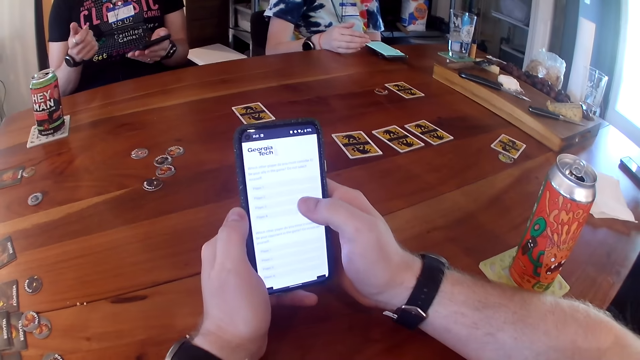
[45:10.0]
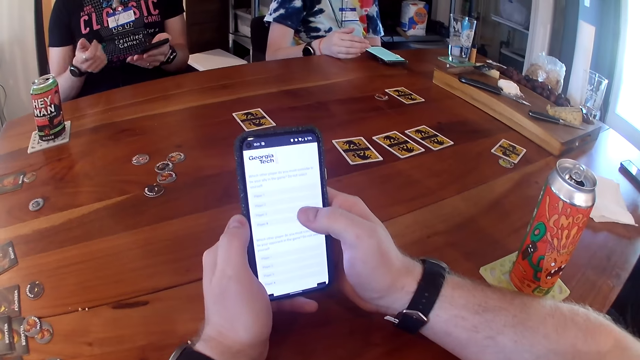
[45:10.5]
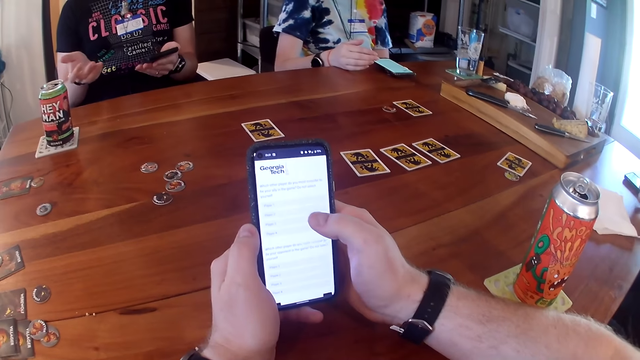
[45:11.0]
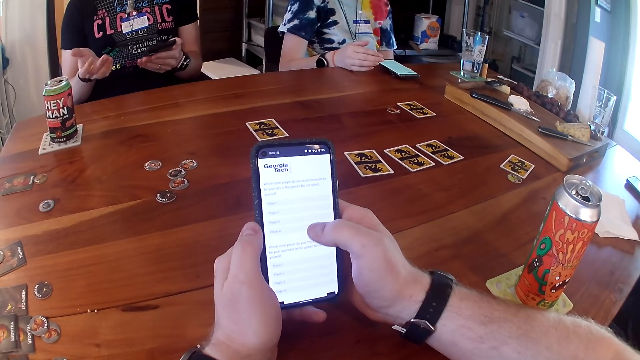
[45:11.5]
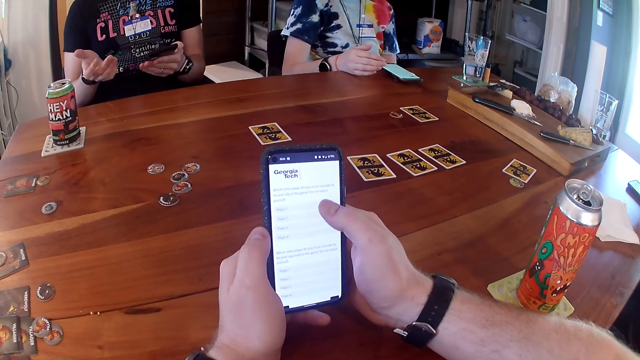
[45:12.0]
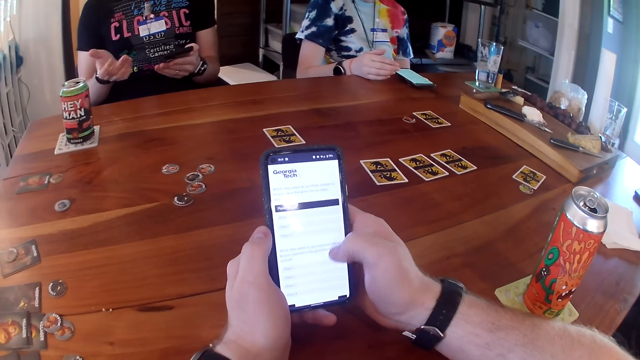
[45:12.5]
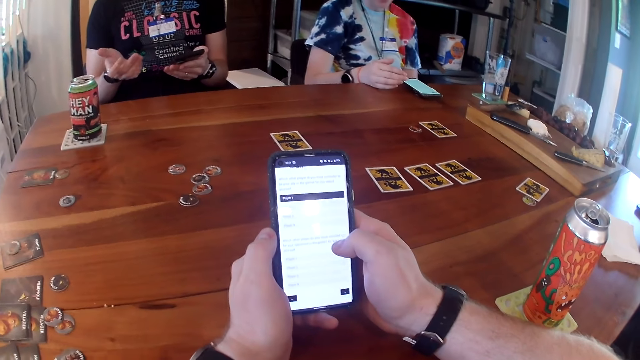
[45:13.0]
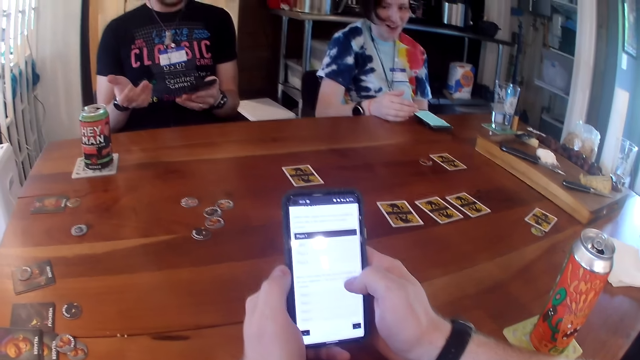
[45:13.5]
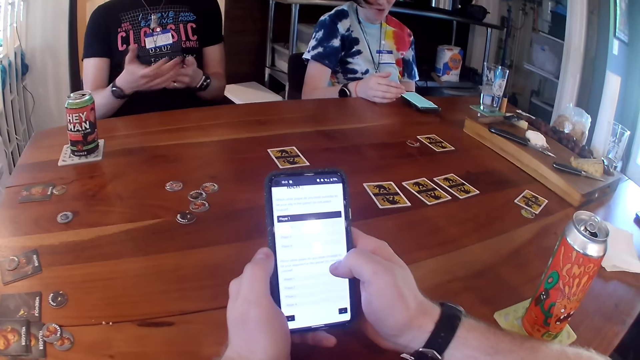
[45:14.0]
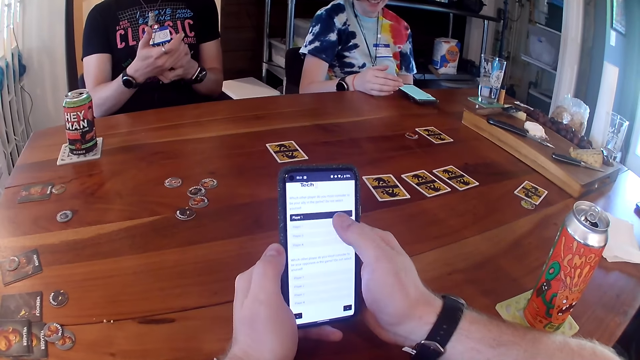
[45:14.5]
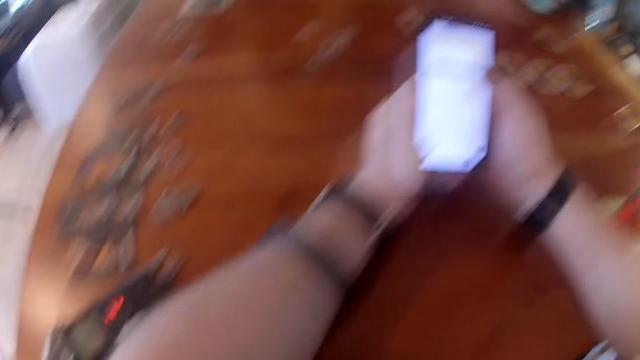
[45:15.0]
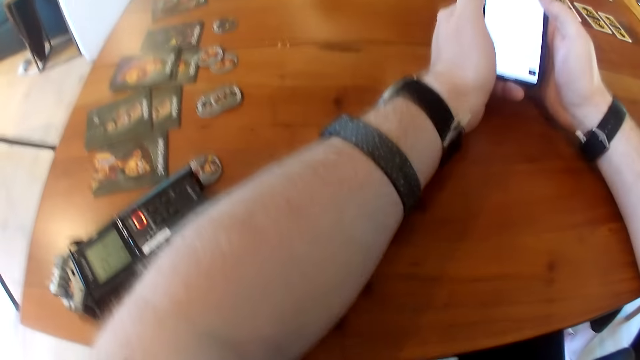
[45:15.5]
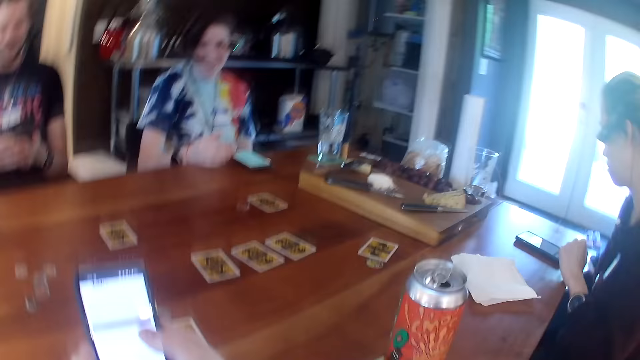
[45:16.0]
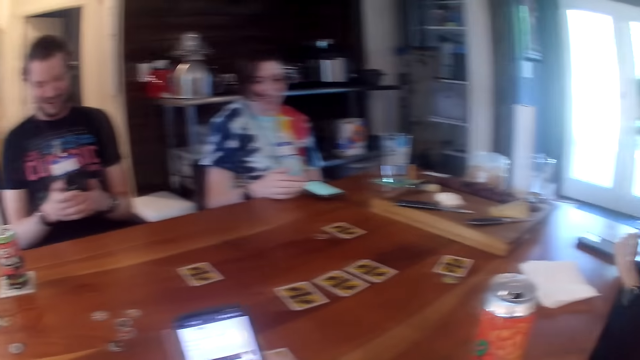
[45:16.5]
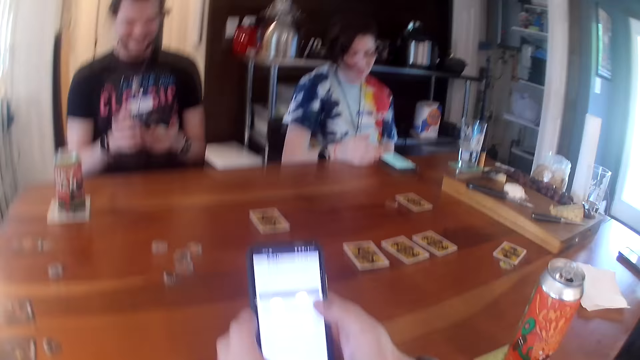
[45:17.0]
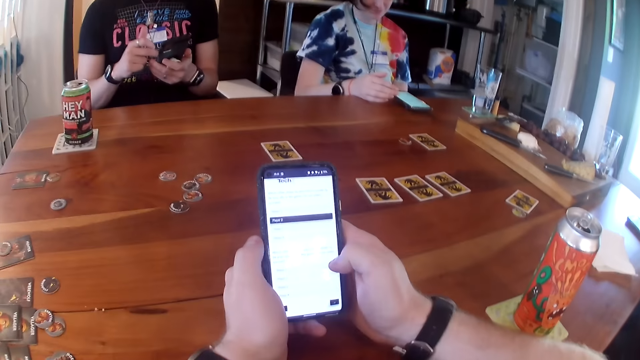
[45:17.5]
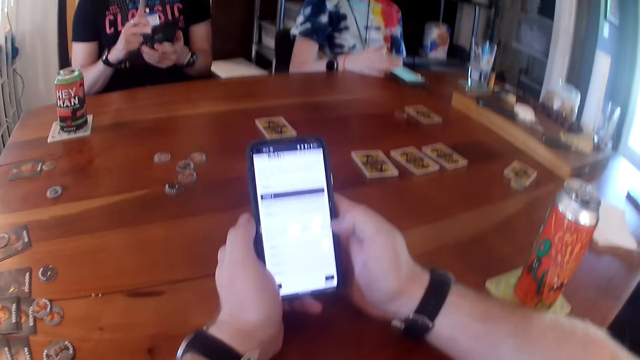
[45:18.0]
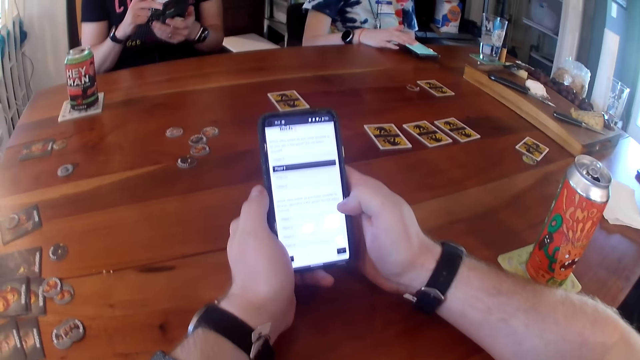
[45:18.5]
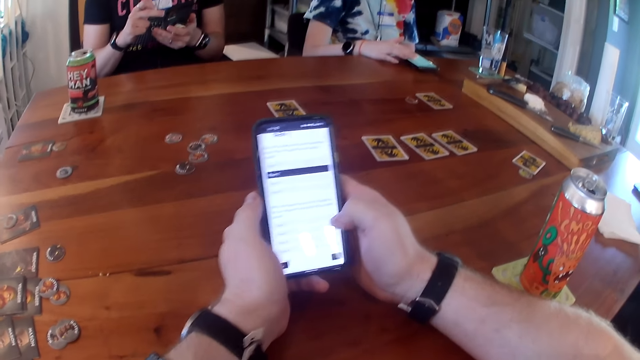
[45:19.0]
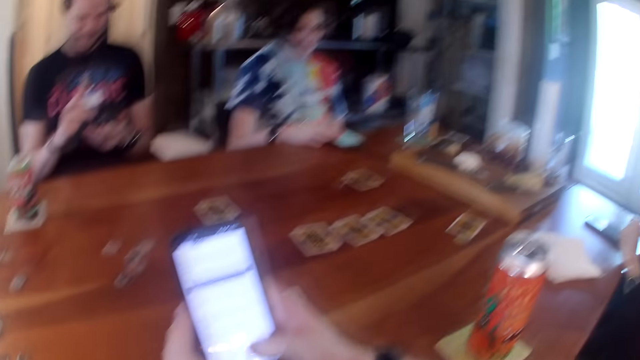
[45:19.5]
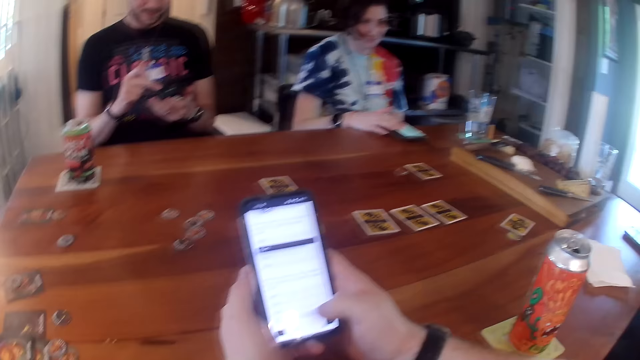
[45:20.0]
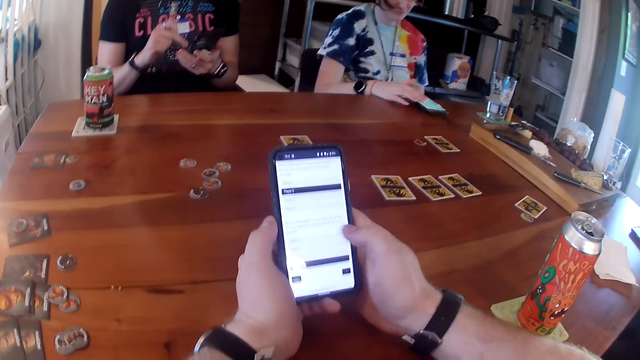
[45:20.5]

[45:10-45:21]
A man converses with a woman and another woman. The man holds the phone in both hands. Another man operates the phone in his right hand with his left hand. The camera wearer stares at the phone.

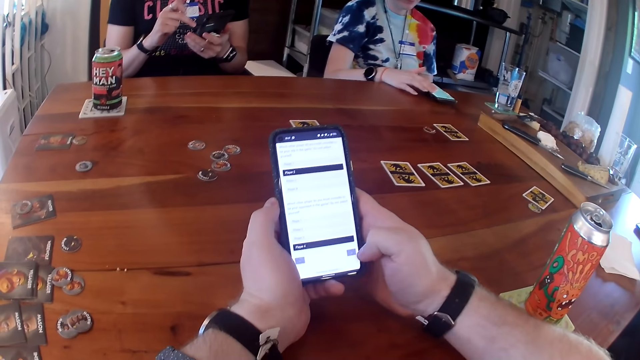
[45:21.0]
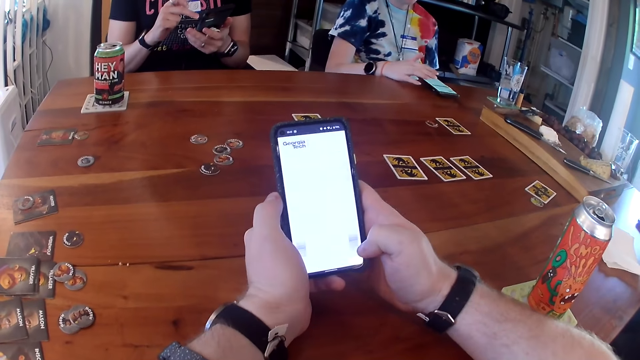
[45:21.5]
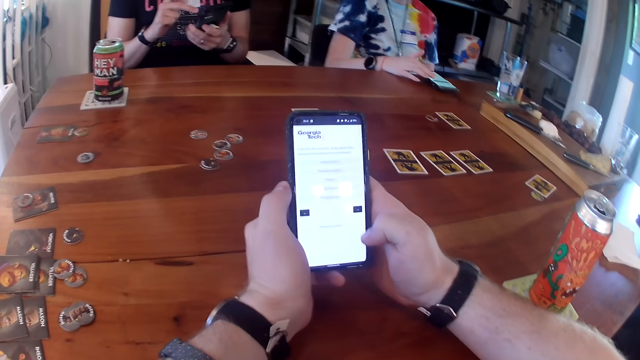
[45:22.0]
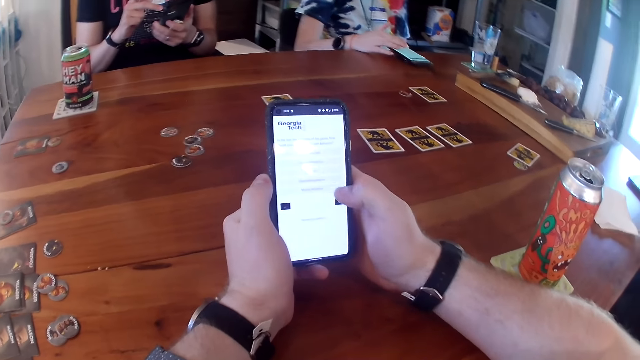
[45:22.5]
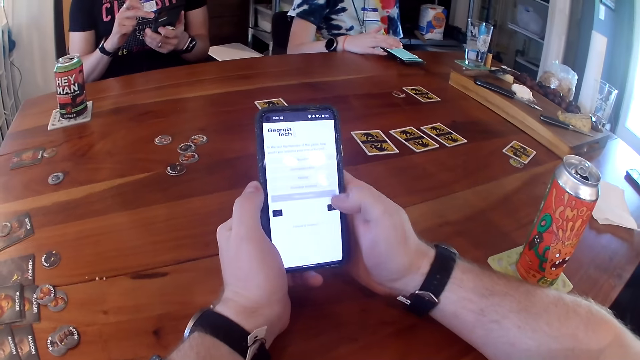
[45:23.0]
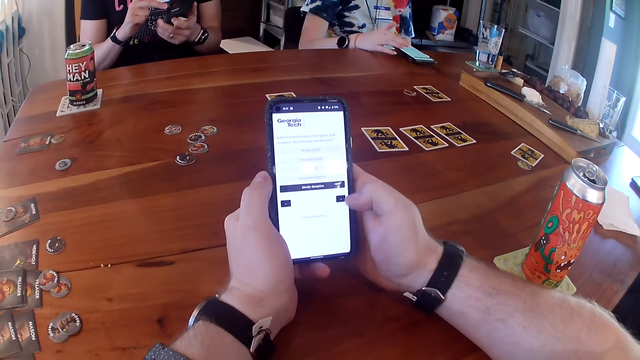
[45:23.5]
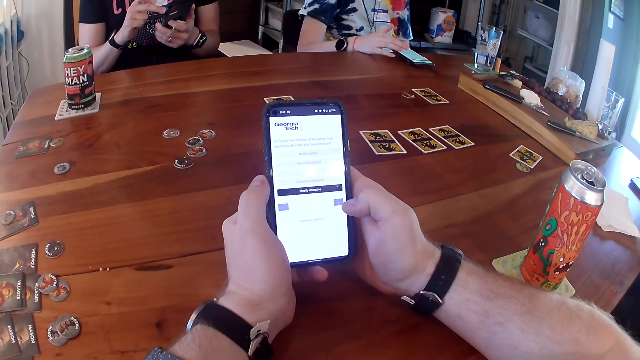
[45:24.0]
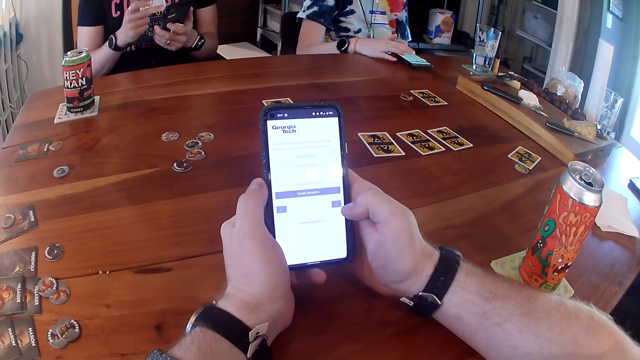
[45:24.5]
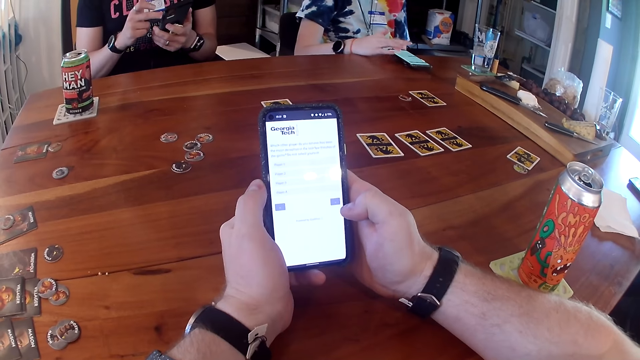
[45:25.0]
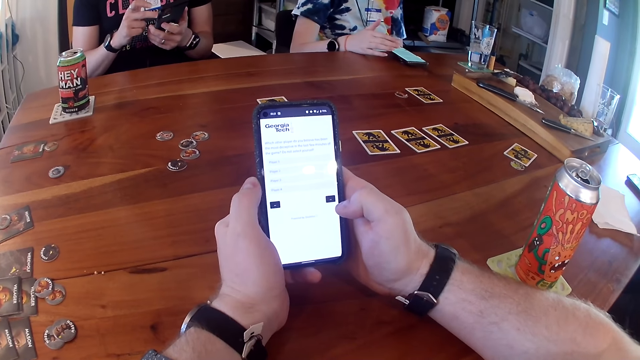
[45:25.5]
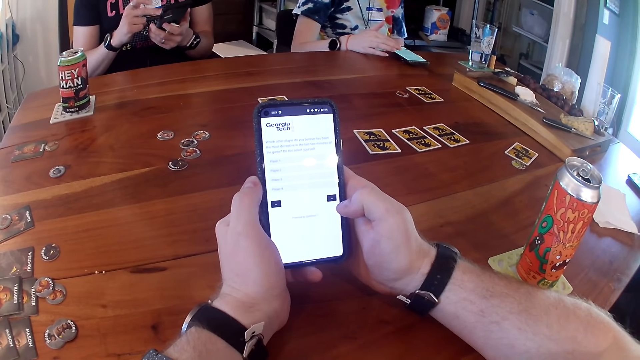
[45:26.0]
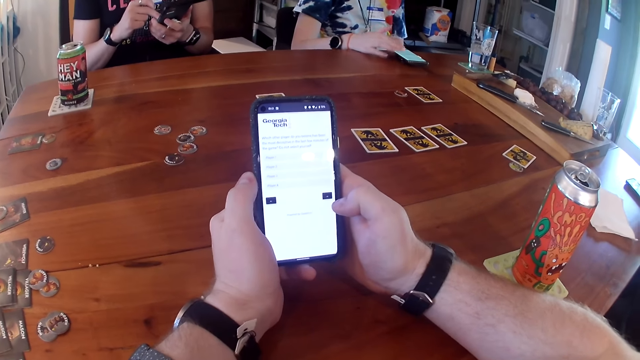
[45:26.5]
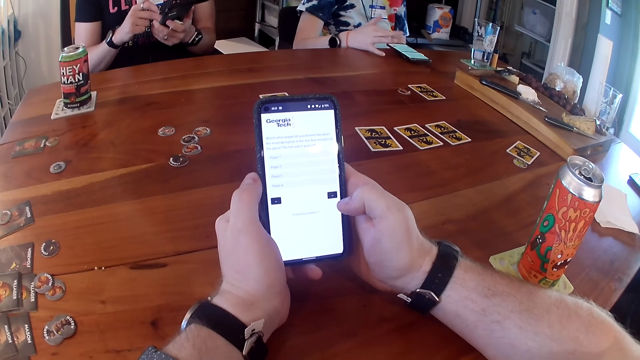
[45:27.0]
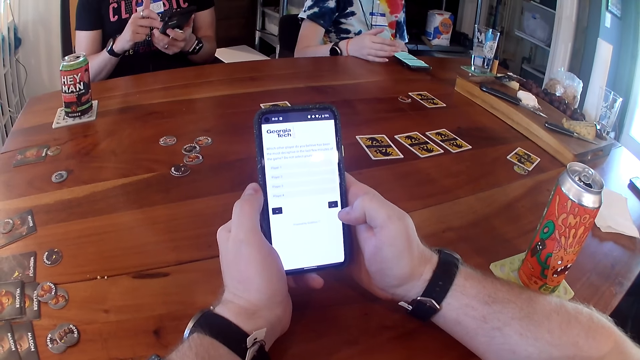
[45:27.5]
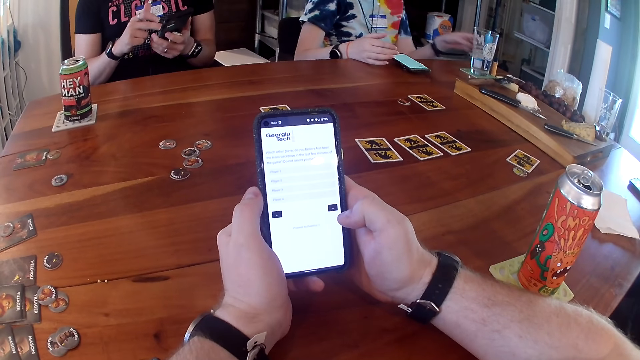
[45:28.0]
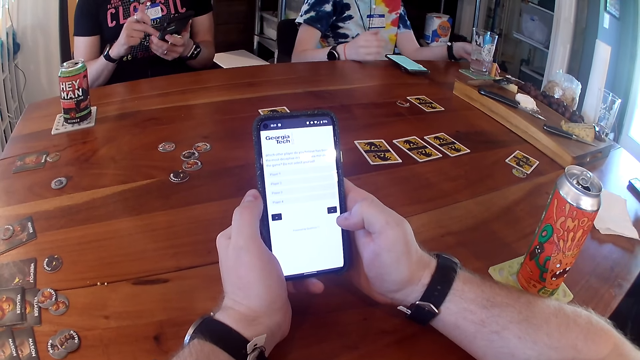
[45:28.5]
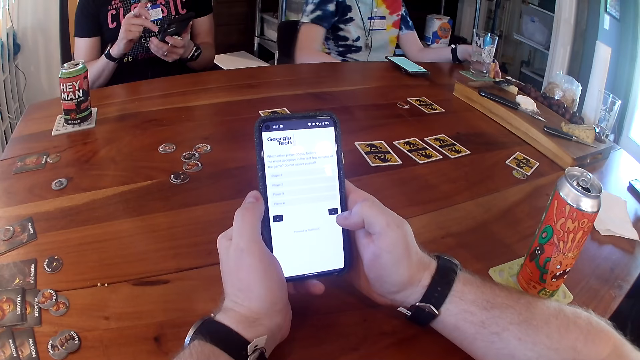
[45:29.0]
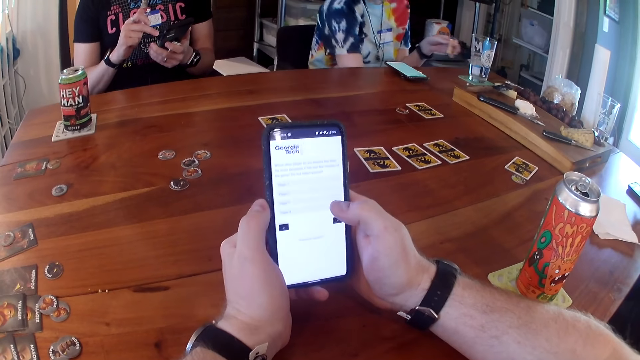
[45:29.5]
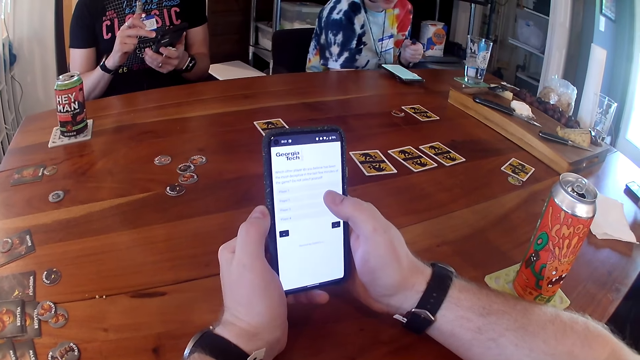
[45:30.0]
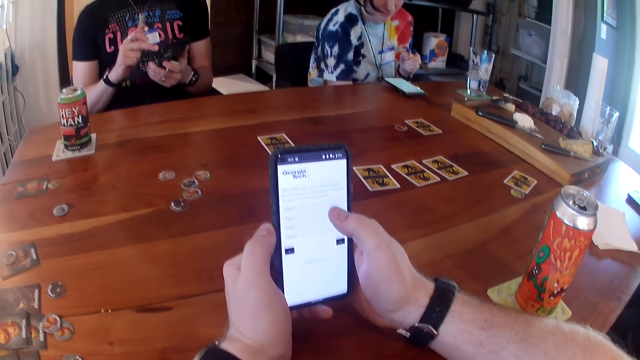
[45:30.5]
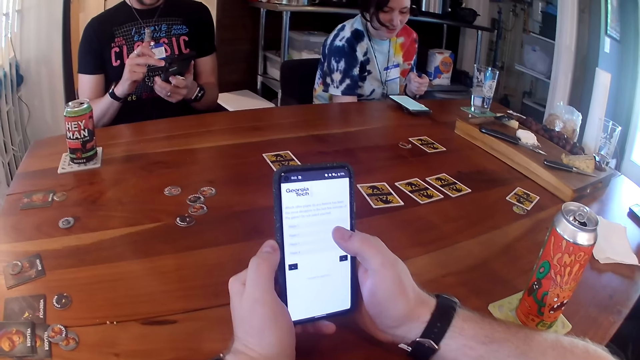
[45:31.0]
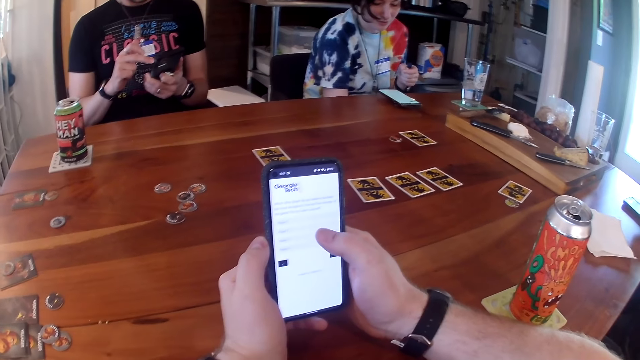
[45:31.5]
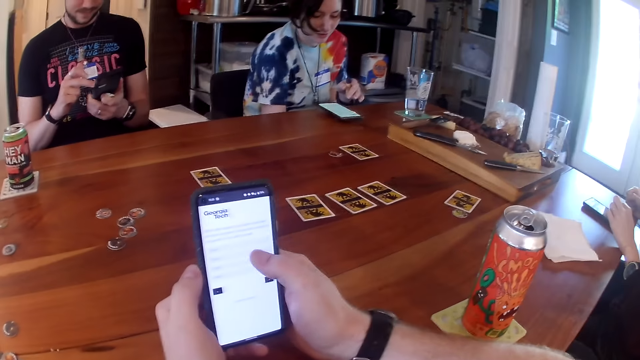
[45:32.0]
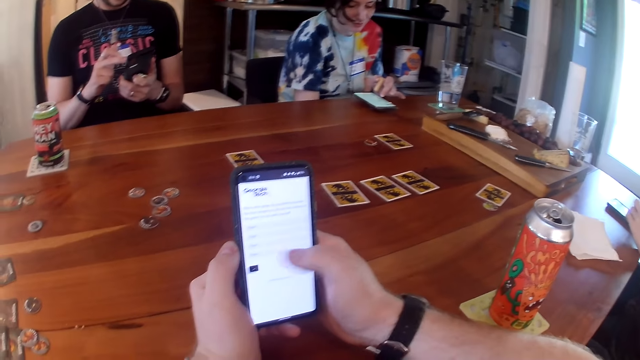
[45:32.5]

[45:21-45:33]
The camera wearer scrolls the phone. A woman takes her right hand from the table. The woman picks up a lip balm on the table with her left hand. The camera wearer stares at the phone.
